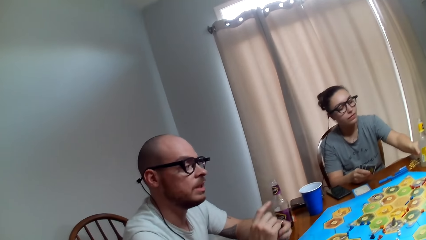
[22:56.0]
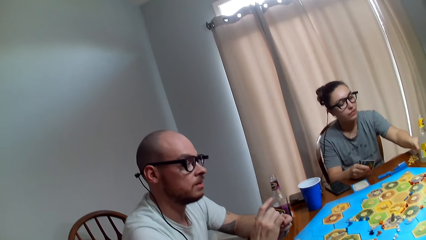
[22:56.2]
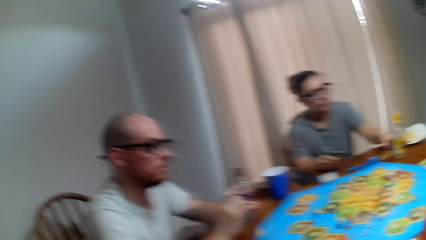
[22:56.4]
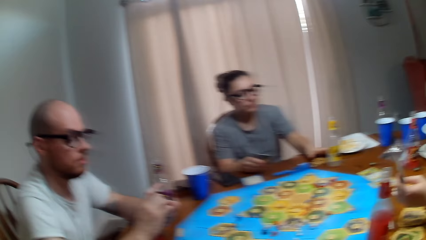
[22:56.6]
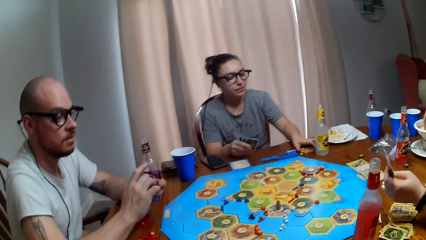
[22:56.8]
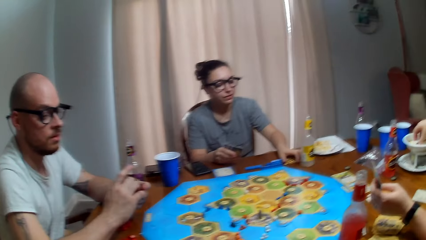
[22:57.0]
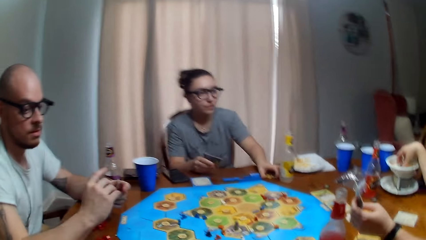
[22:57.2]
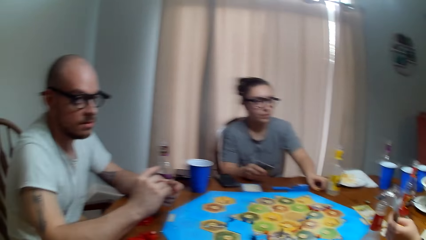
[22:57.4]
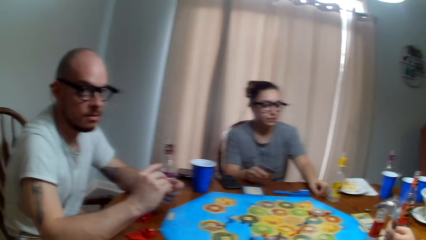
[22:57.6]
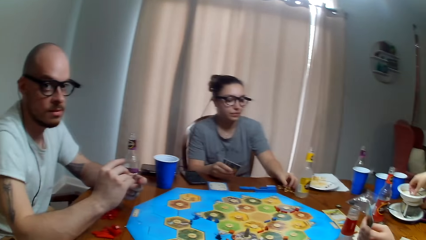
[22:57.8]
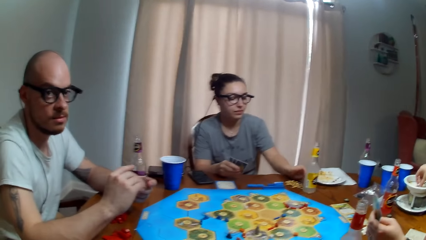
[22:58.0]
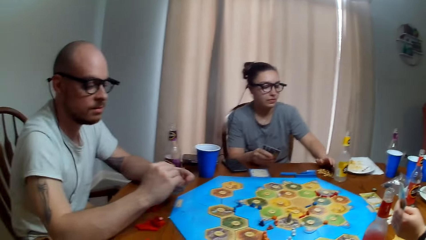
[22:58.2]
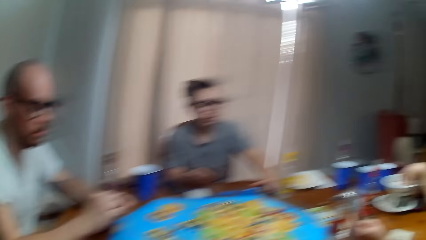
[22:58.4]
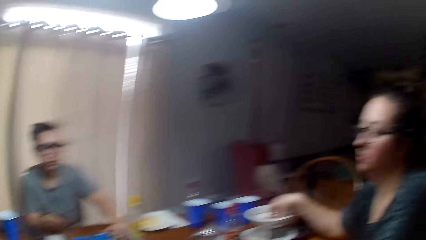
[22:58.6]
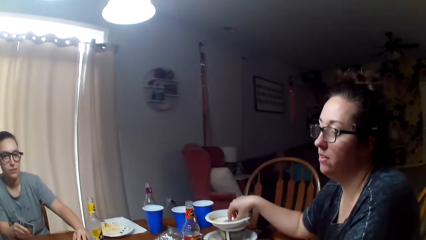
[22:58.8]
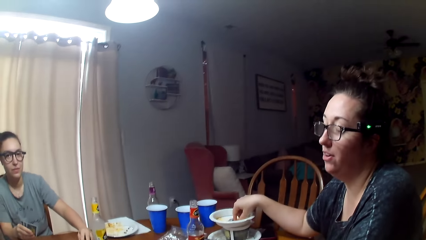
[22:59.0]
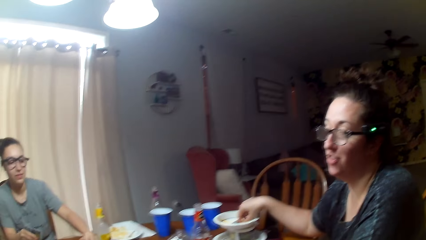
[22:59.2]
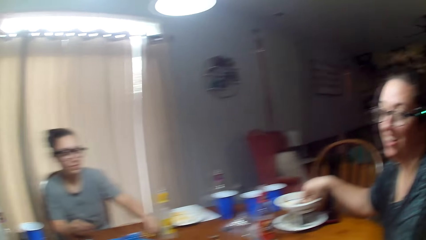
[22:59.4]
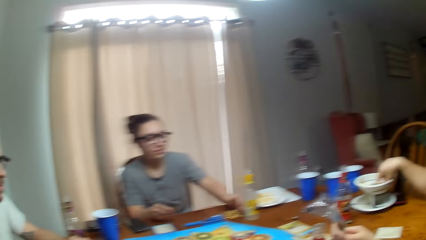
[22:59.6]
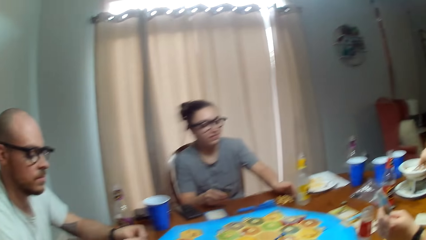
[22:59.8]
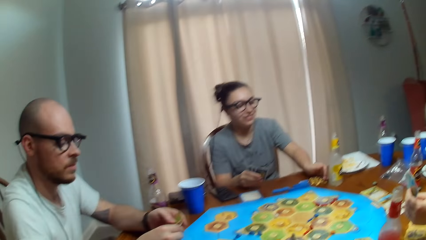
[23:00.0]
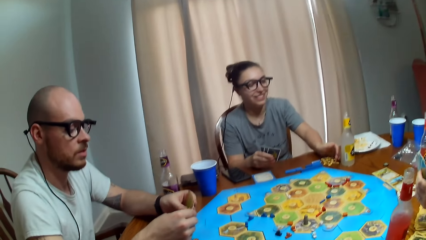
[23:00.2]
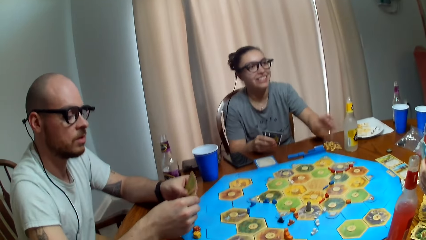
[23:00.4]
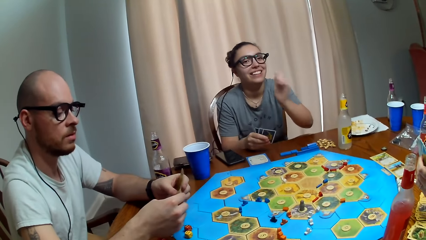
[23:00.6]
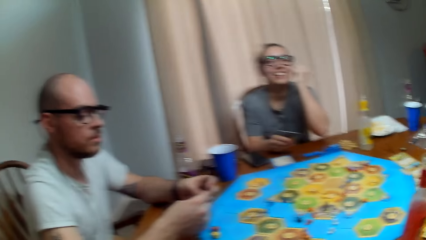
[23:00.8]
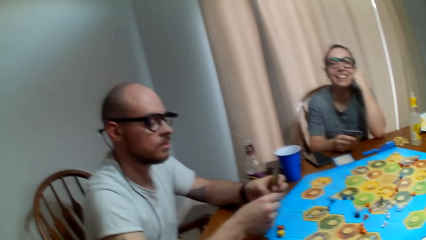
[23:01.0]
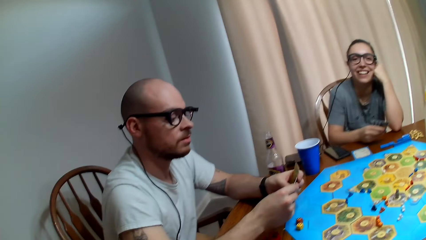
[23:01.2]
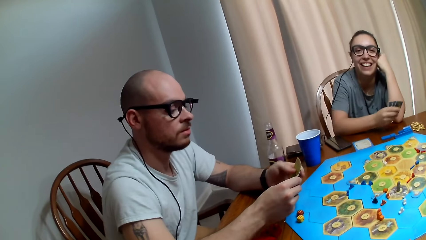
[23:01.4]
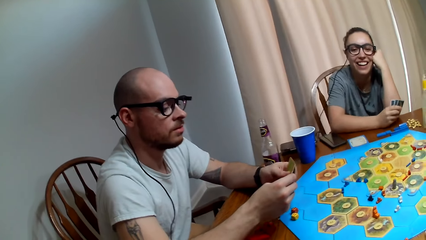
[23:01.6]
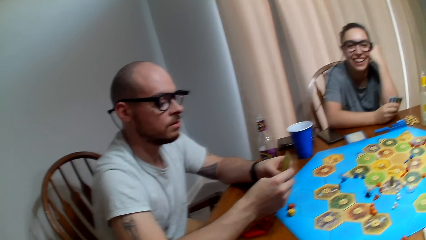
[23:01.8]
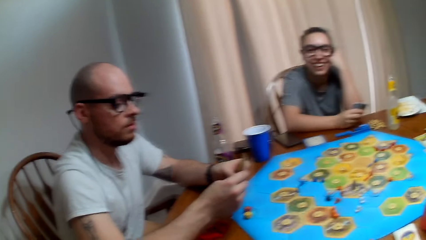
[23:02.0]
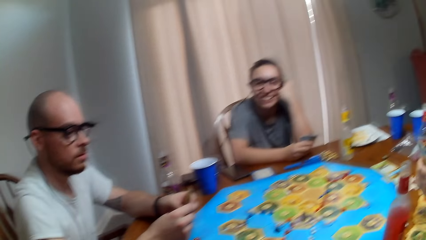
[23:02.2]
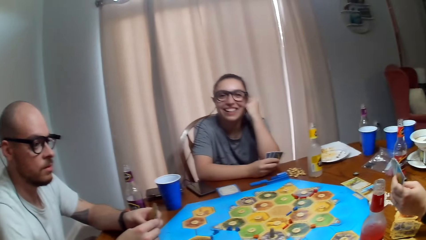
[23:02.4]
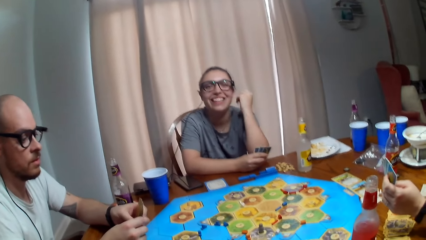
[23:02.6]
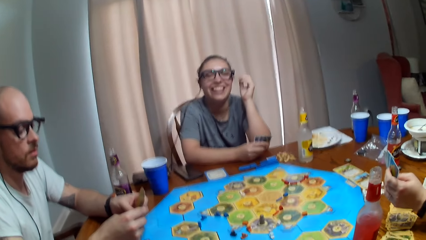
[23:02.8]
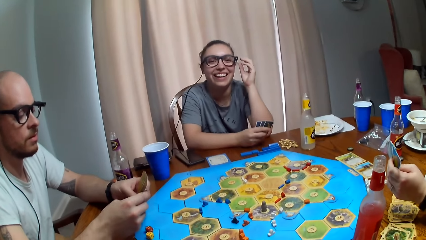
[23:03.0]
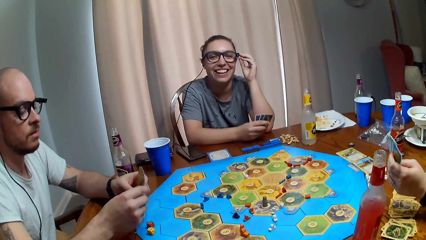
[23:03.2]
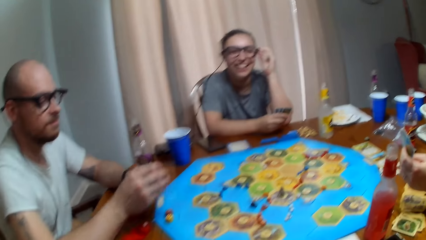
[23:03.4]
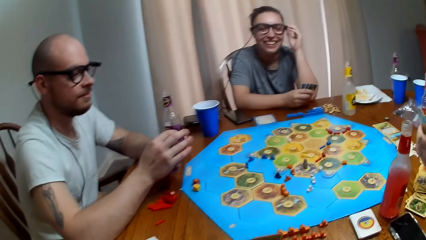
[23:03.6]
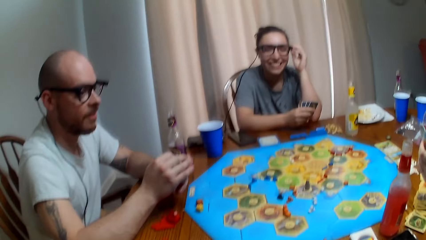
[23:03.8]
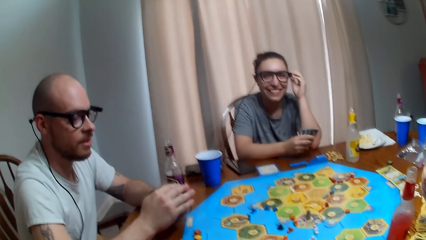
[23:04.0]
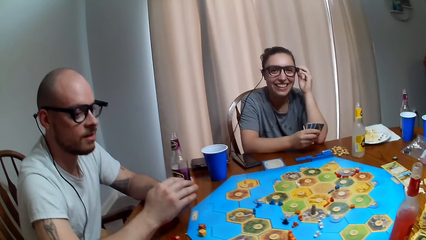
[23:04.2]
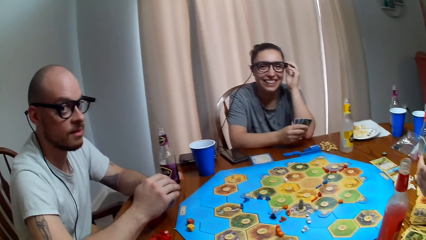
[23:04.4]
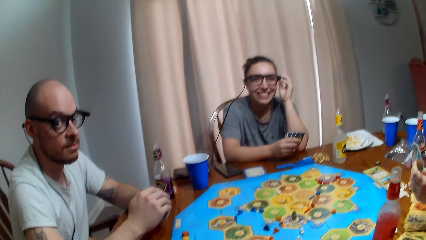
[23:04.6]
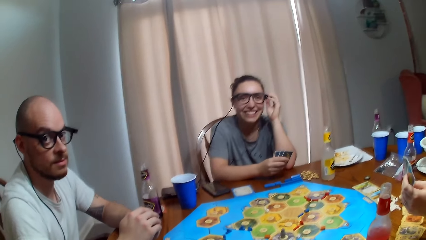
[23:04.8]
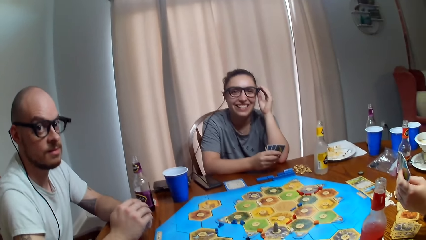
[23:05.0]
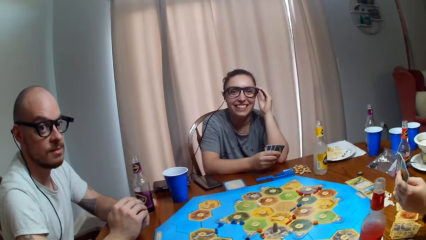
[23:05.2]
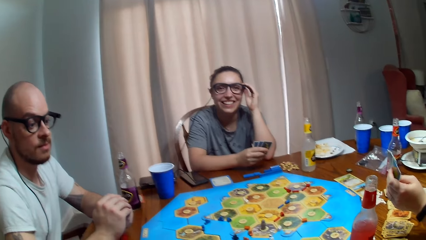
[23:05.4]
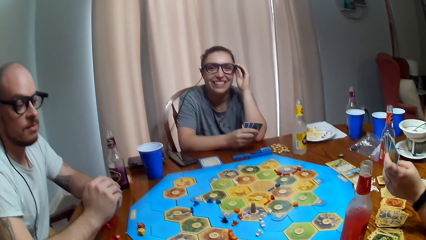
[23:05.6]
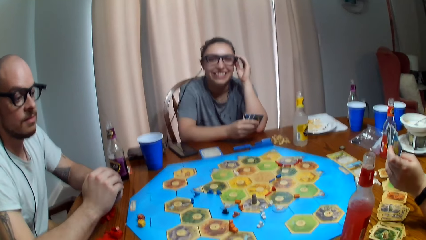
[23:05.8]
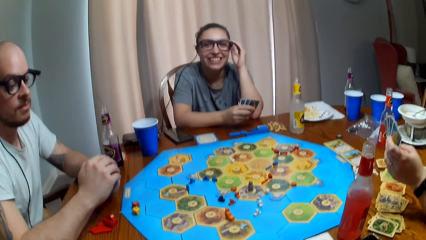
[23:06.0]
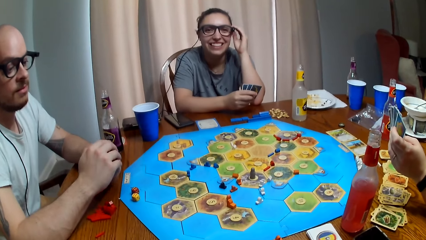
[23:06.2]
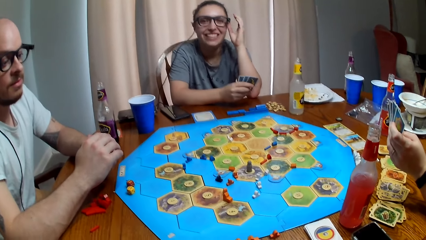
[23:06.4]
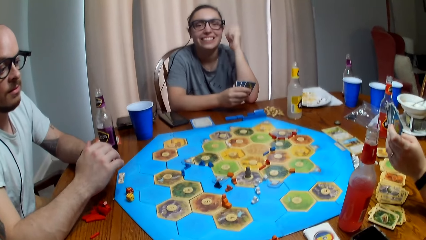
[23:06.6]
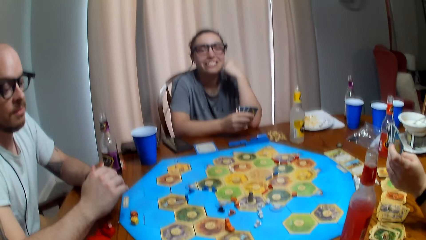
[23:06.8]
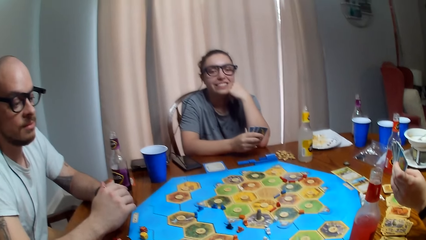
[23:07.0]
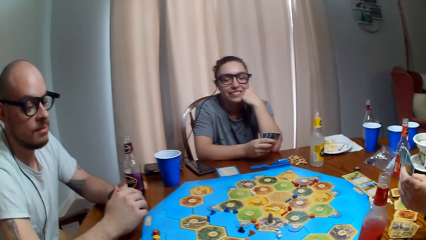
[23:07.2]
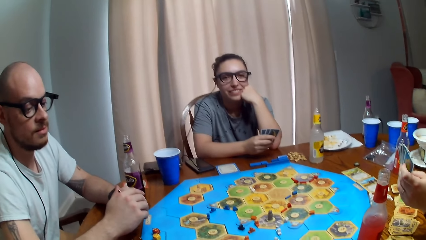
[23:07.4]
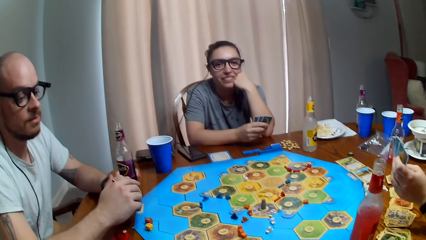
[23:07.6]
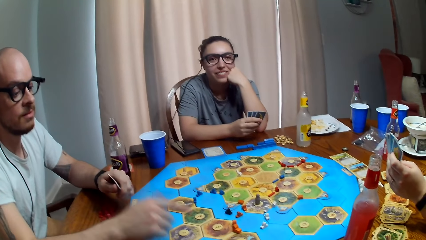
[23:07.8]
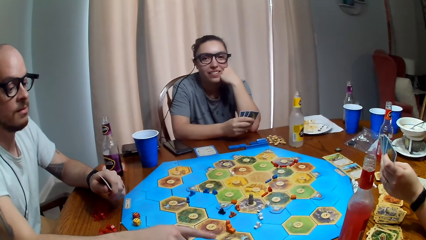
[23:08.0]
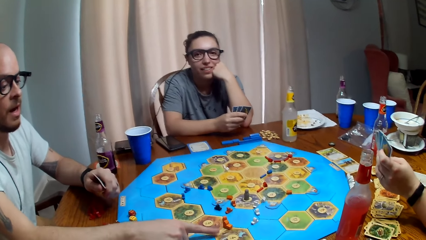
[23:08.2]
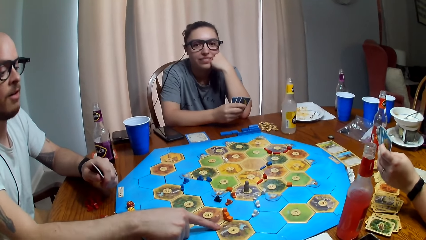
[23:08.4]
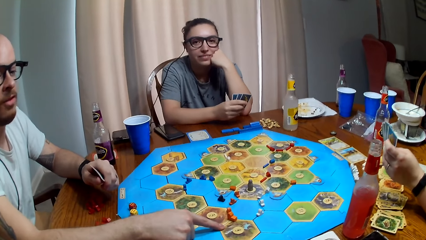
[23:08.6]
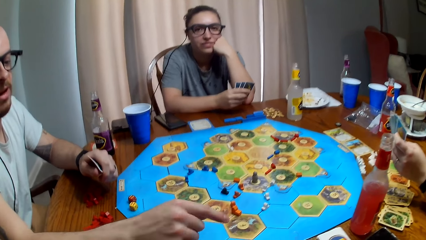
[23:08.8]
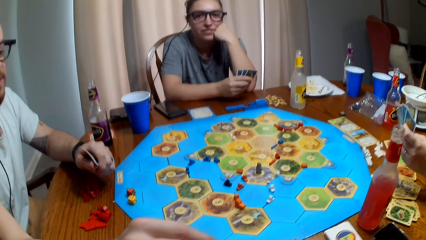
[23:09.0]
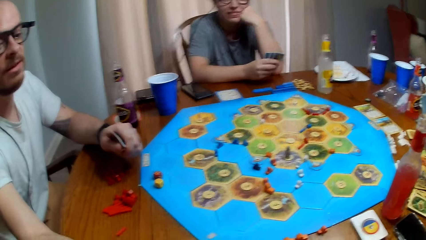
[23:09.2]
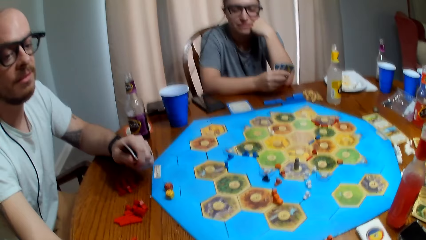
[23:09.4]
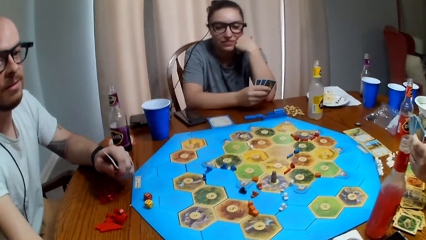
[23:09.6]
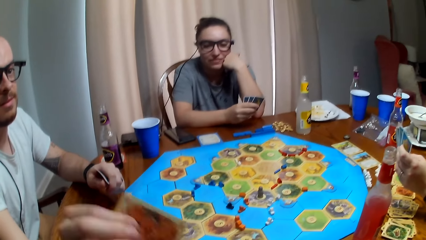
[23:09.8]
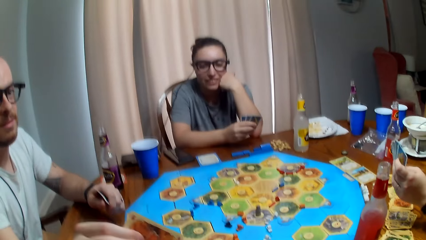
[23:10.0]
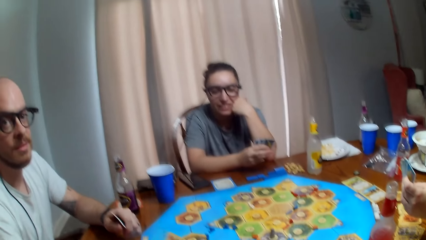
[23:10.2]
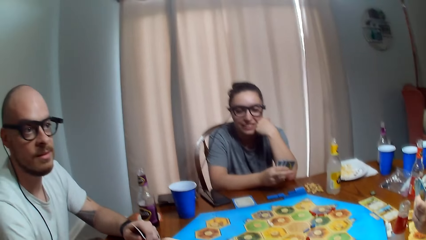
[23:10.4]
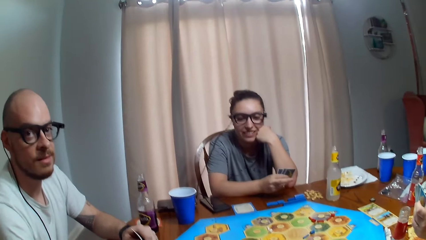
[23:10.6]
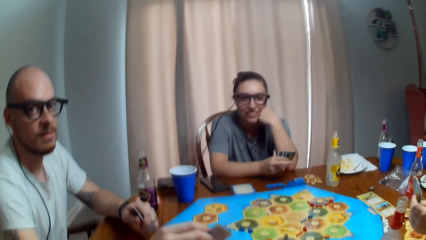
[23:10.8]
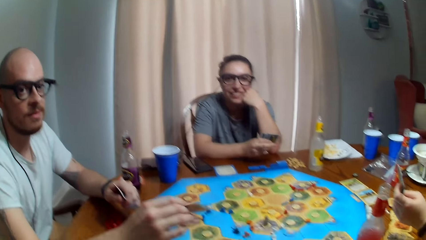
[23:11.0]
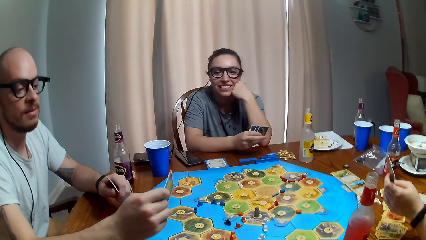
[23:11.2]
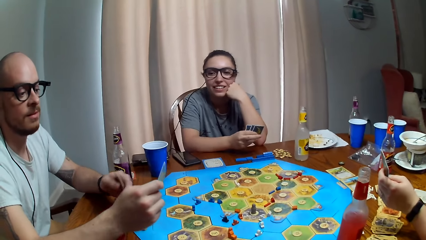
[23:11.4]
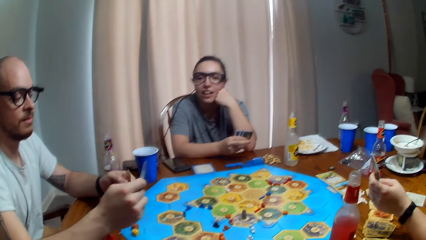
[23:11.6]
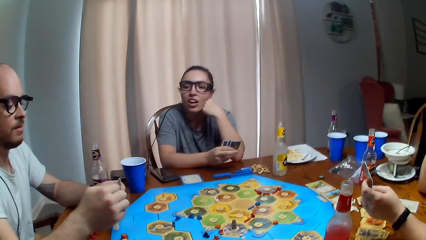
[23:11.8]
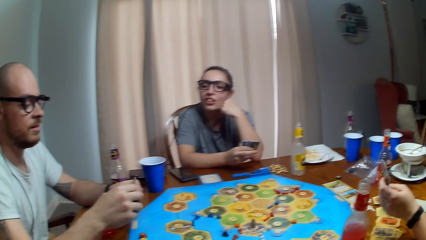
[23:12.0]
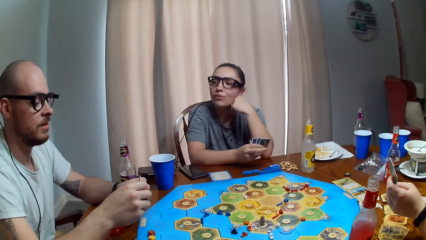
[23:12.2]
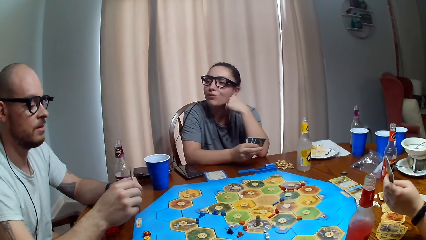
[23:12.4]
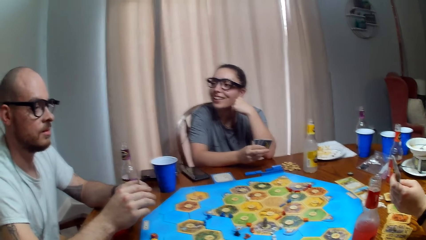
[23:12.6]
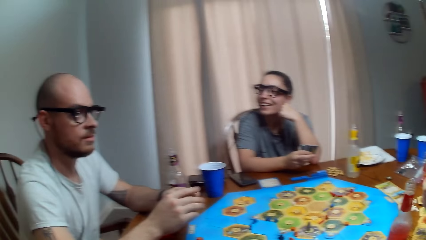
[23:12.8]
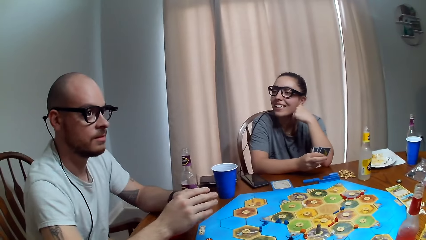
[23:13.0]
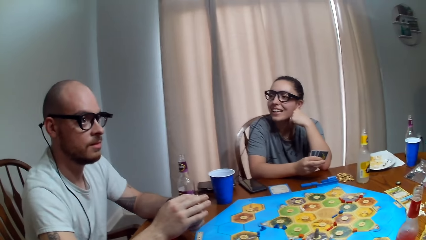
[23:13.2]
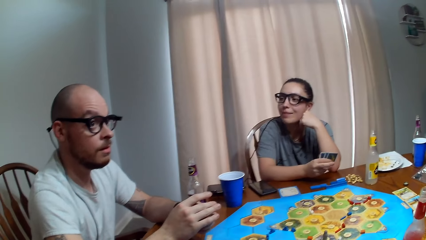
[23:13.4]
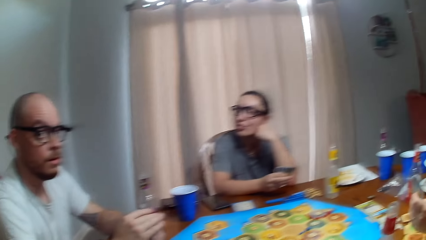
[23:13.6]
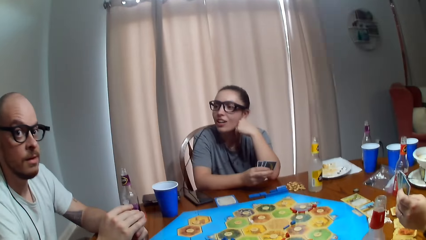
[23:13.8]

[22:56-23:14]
The camera wearer dialogues with a person and another person. A third person puts down the bottle. Someone talks. Someone laughs. Someone else laughs. The first person picks a card from the table. The camera wearer dialogues with the three persons.
